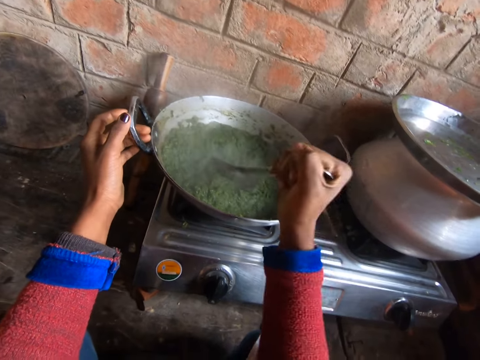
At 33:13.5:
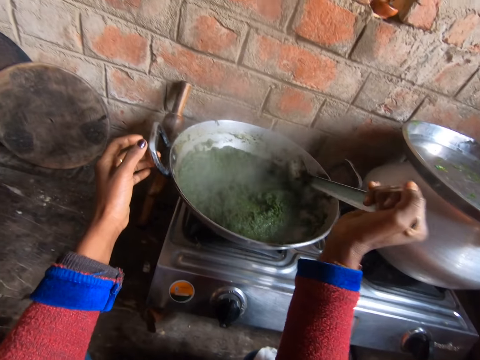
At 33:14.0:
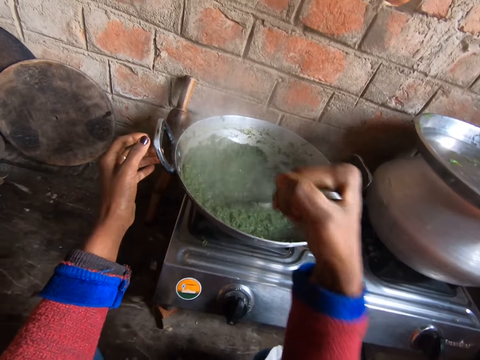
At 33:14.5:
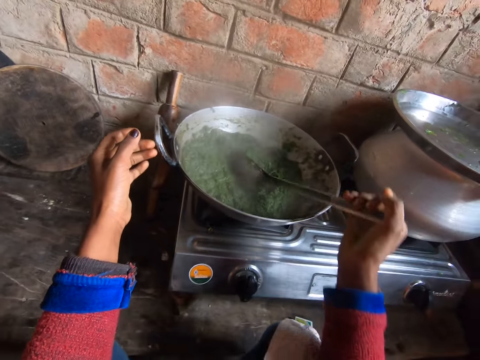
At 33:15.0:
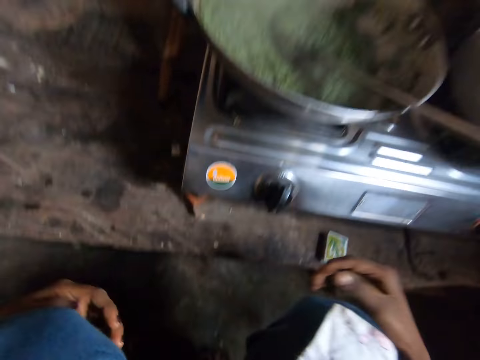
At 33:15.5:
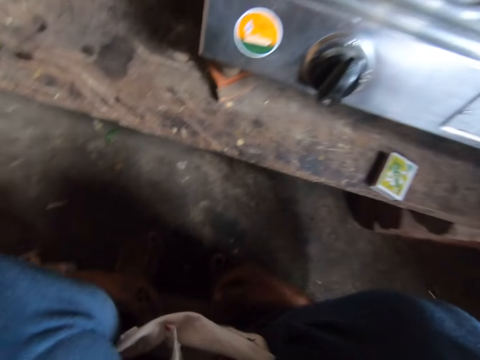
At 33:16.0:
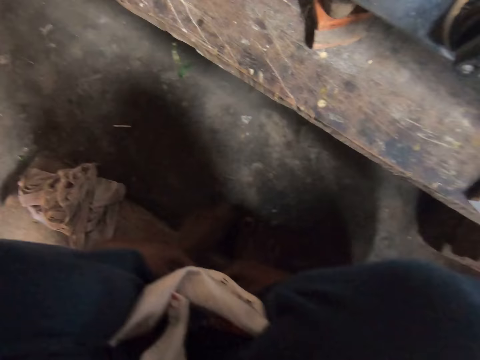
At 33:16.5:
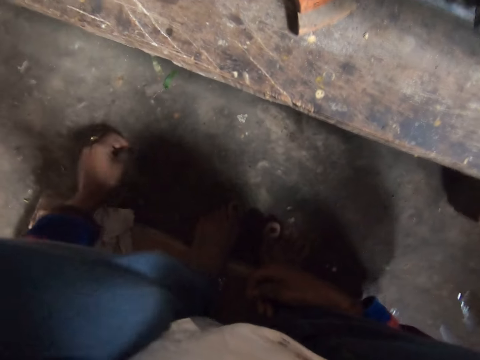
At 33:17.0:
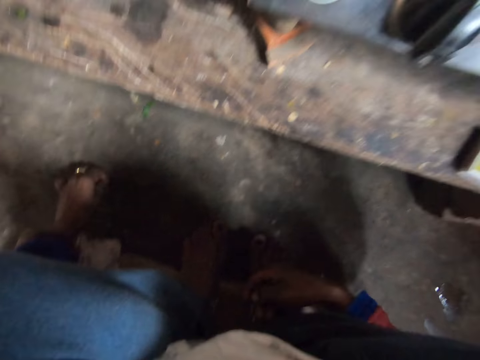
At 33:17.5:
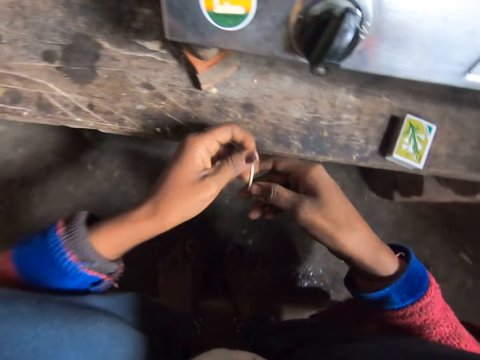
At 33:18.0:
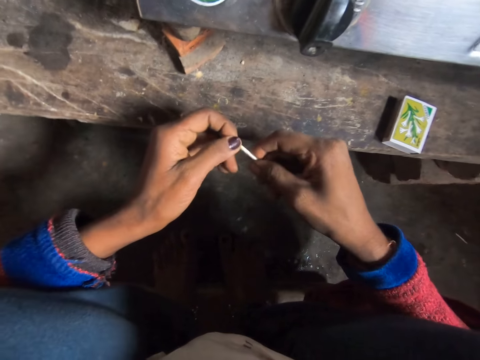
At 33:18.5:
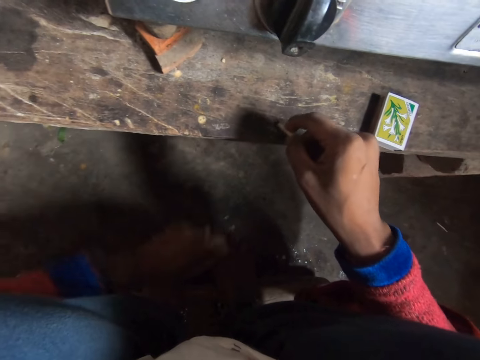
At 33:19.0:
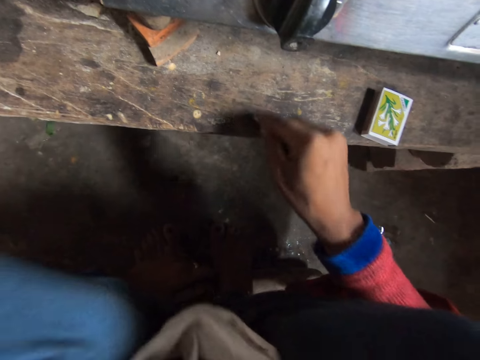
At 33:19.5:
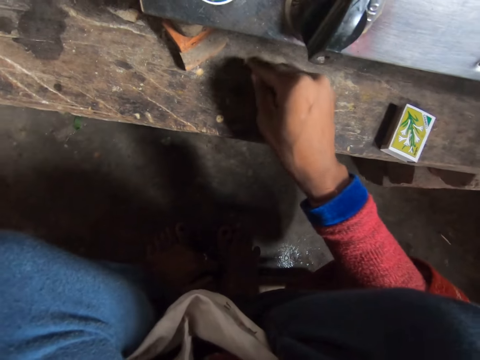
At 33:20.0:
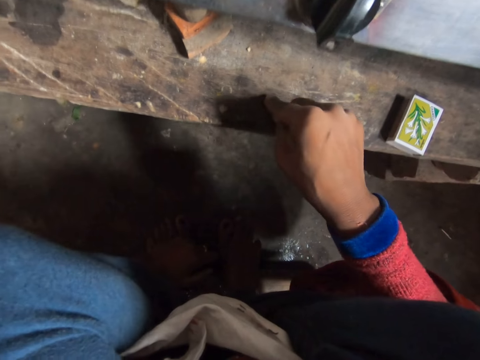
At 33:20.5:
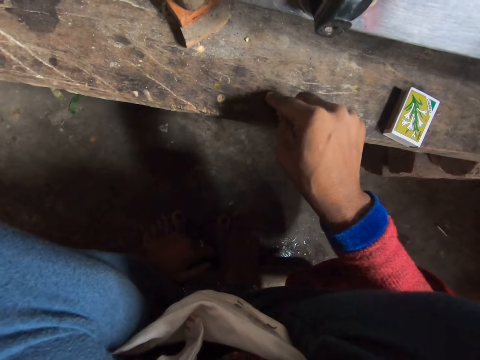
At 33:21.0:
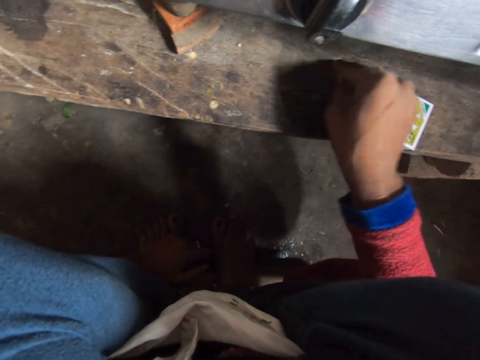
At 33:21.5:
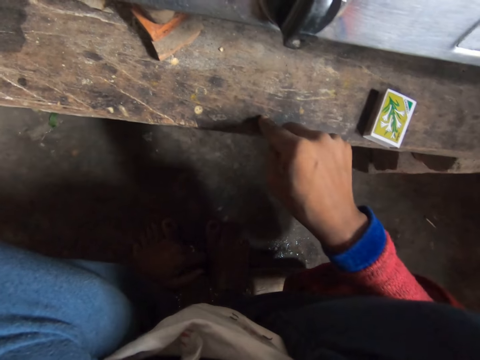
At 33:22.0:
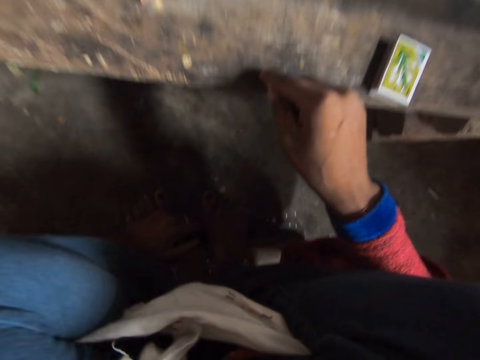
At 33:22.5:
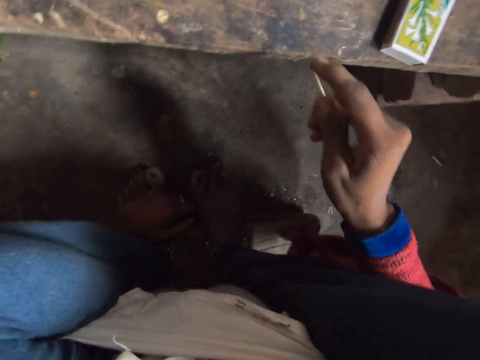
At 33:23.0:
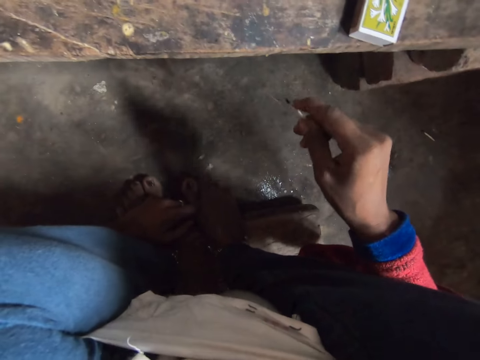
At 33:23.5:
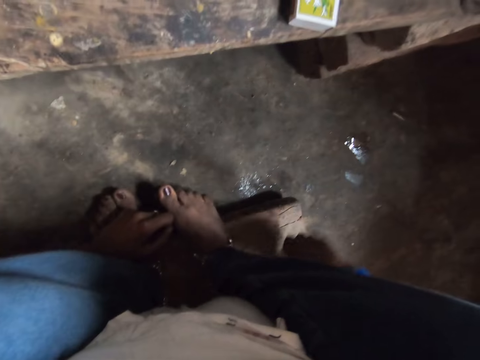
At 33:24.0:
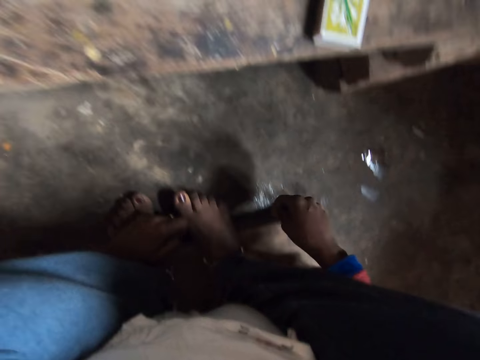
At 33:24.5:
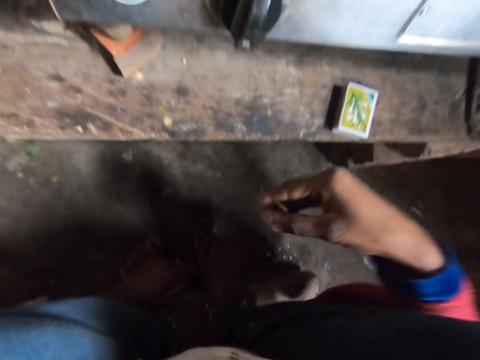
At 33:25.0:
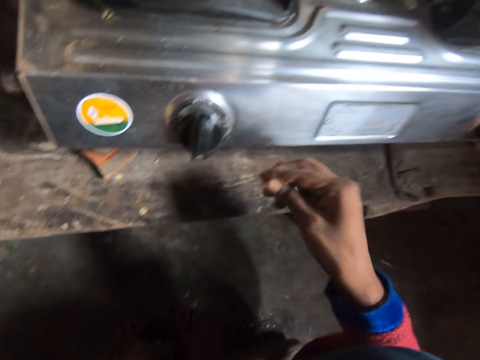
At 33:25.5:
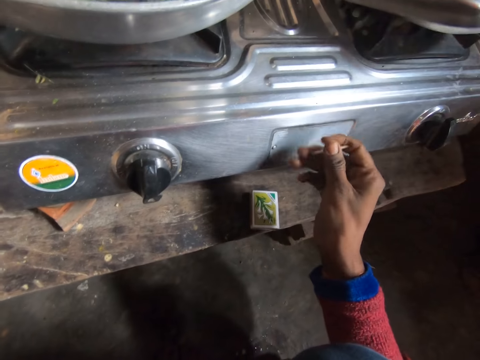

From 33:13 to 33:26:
The camera wearer drops the spoon on the pot with the right hand. They hold the legs. They pick up a matchstick from the floor with the left hand. They move the stick to the right hand. They draw with the stick. They scratch wood with the matchstick. They stop scratching the wood.

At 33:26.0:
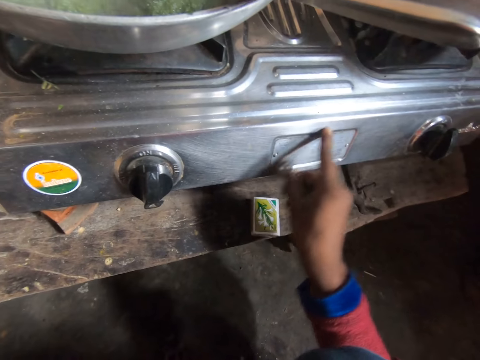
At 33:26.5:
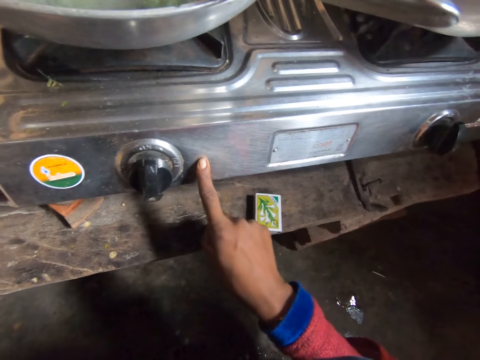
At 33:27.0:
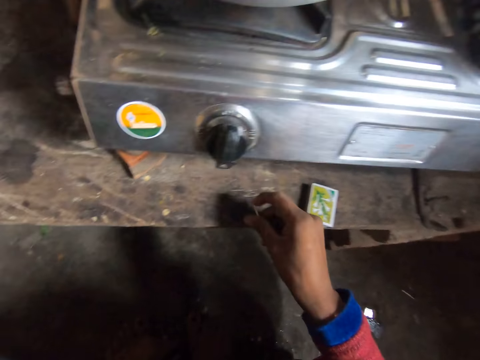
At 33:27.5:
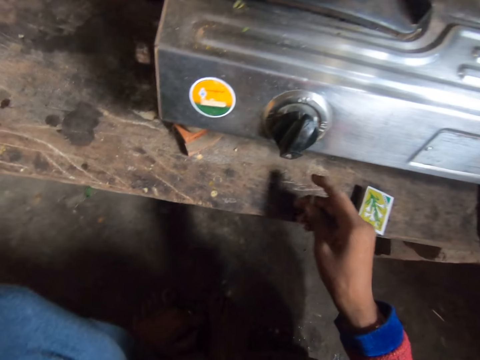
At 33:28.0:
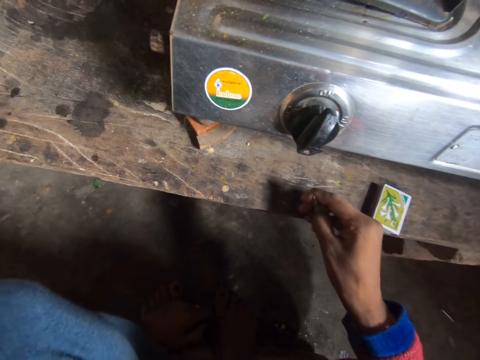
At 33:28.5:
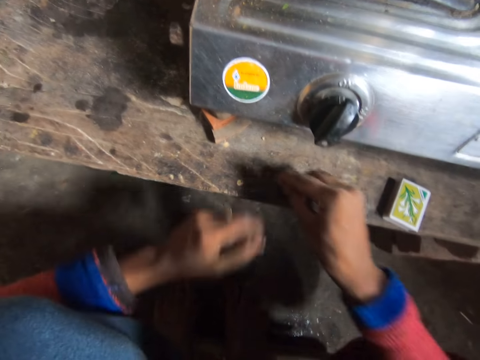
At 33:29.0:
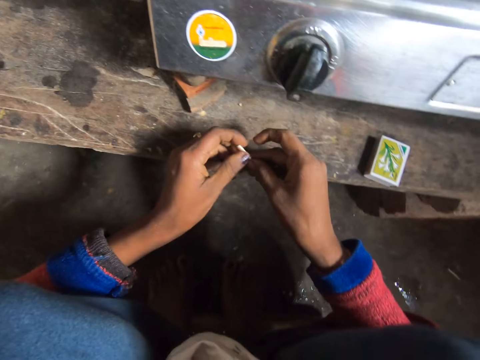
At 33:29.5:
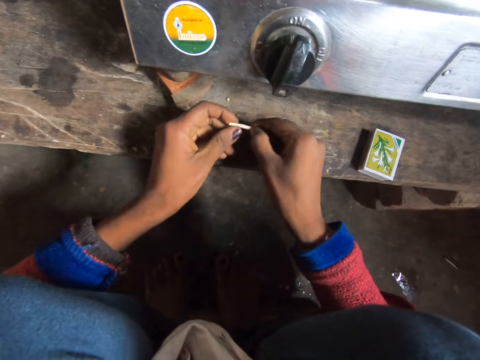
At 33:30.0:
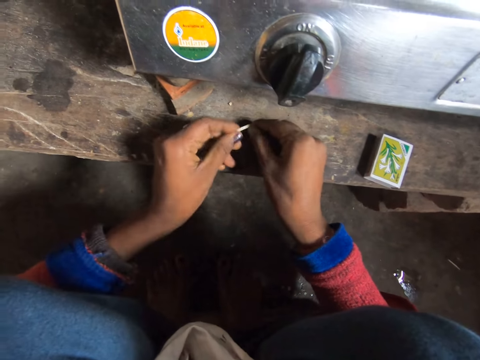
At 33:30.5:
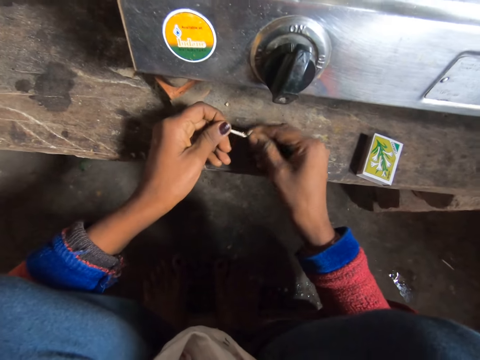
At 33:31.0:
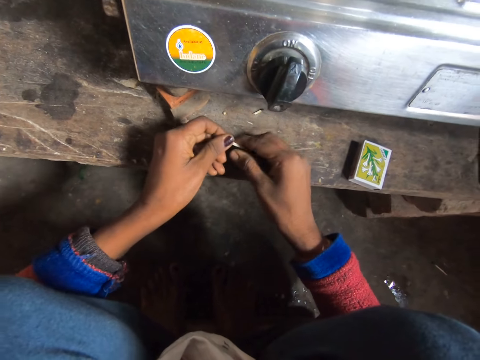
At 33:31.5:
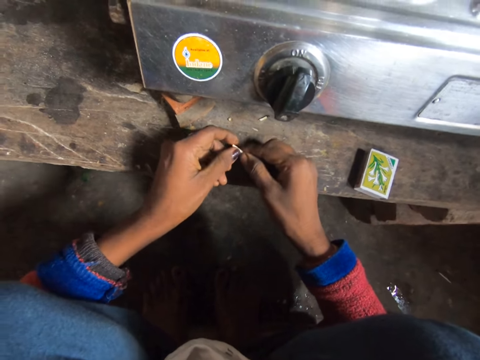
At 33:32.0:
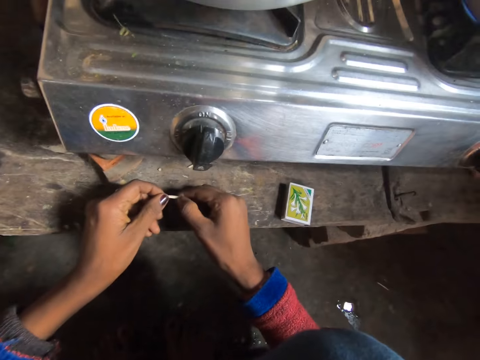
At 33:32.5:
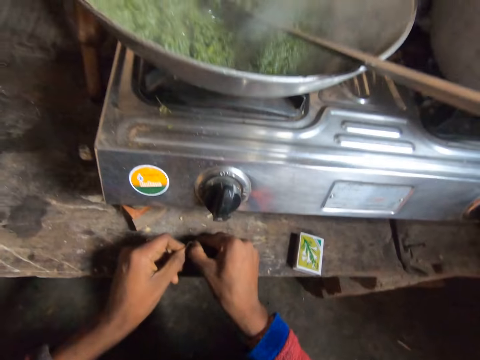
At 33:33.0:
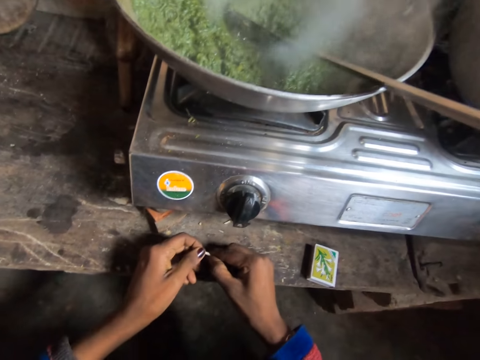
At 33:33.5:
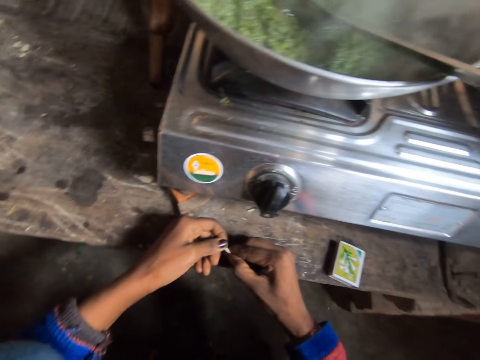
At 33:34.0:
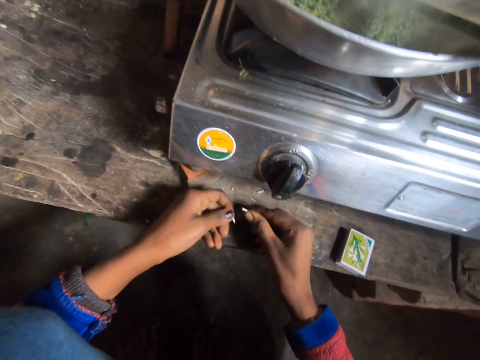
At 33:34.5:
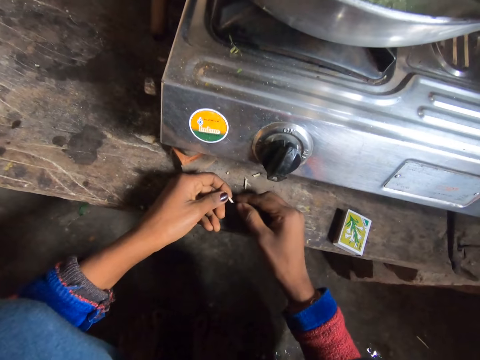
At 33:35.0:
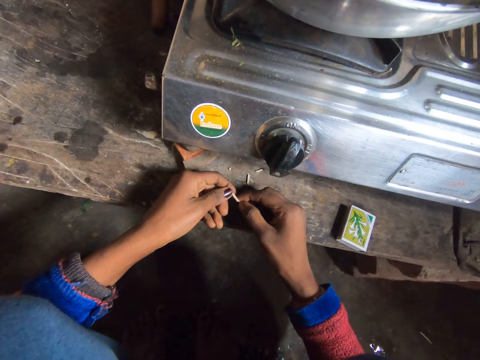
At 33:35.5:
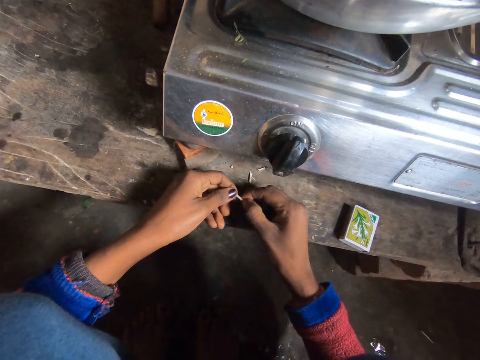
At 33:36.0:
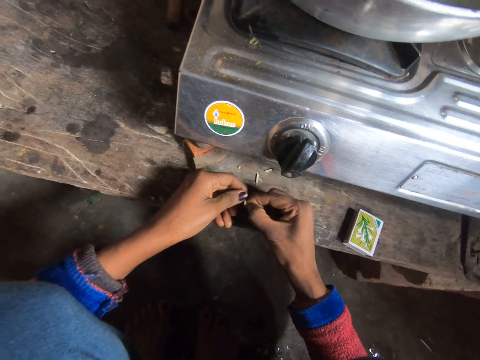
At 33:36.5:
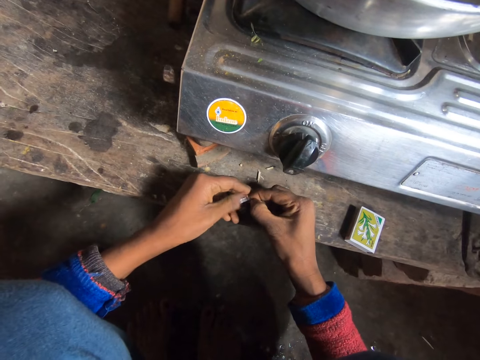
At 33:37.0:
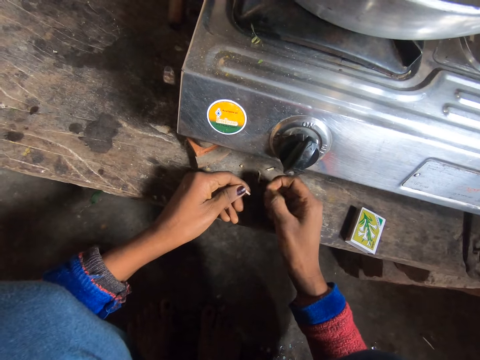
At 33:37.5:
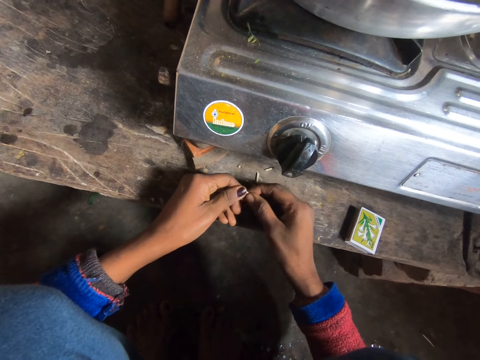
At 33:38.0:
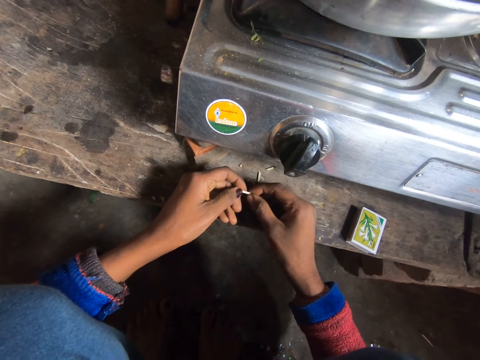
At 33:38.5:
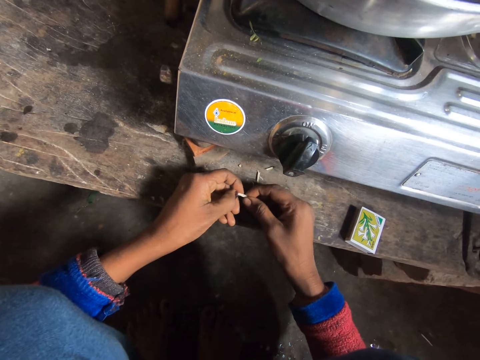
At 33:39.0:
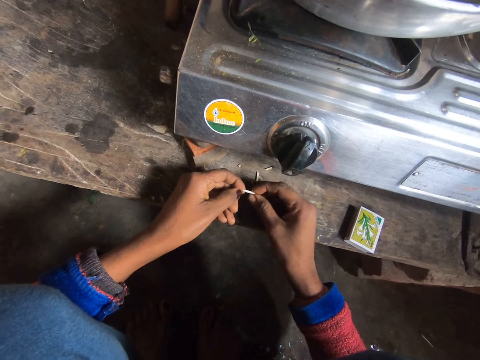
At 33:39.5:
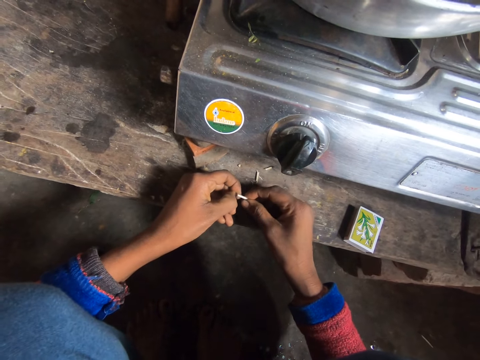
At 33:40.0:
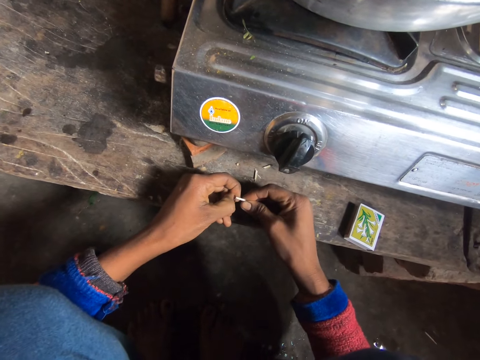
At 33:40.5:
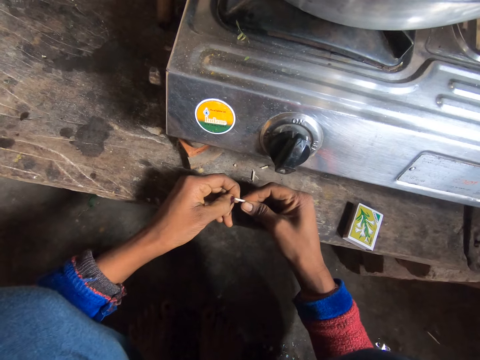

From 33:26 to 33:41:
The camera wearer touches the gas burner with the right finger. They hold the matchstick. They play with the stick. They break the matchstick. They throw away a piece of the matchstick. They break the matchstick. They throw away a piece of the matchstick. They break the matchstick.
